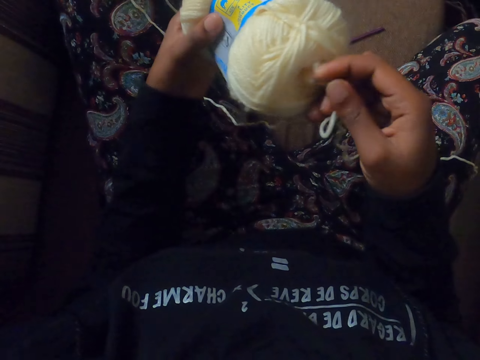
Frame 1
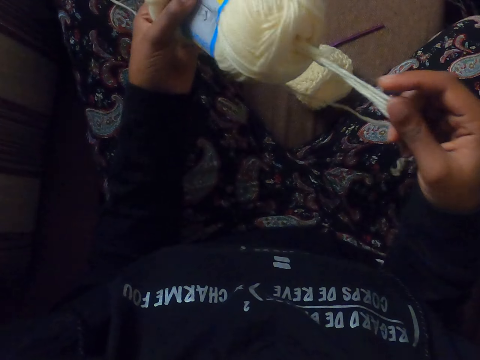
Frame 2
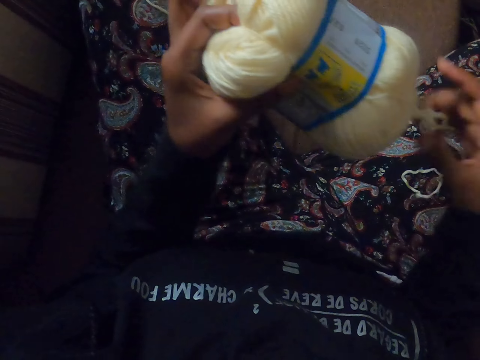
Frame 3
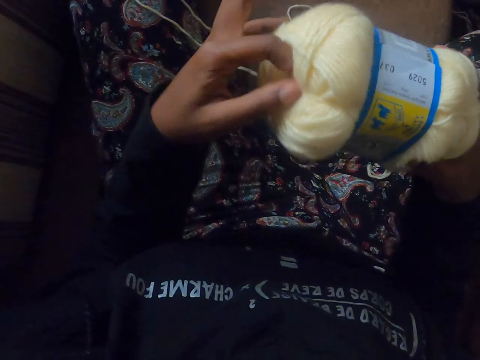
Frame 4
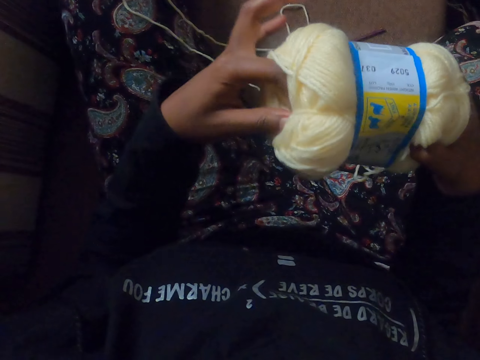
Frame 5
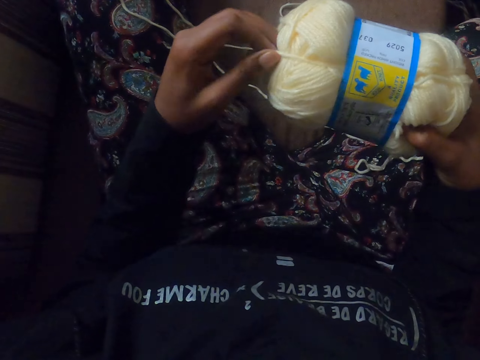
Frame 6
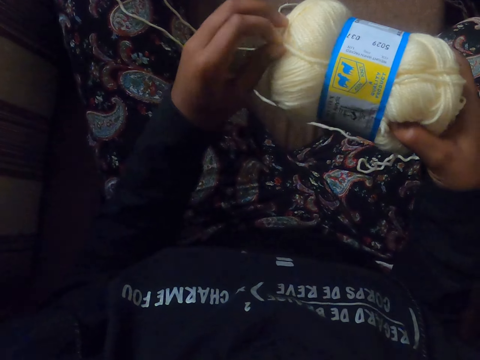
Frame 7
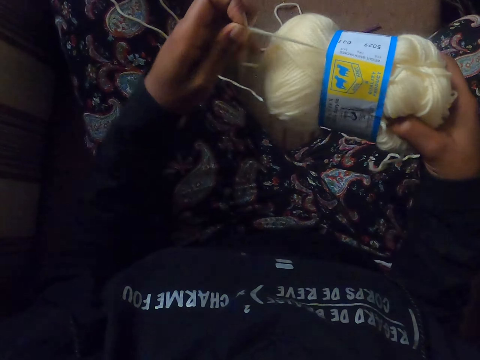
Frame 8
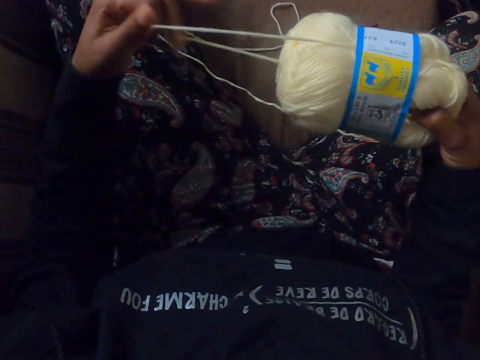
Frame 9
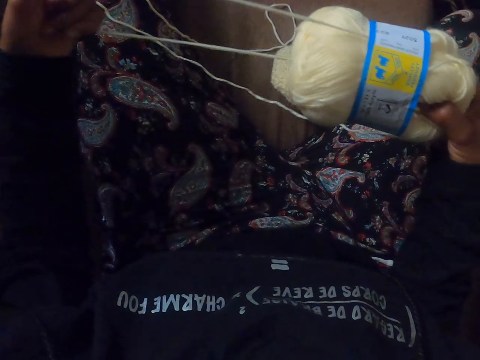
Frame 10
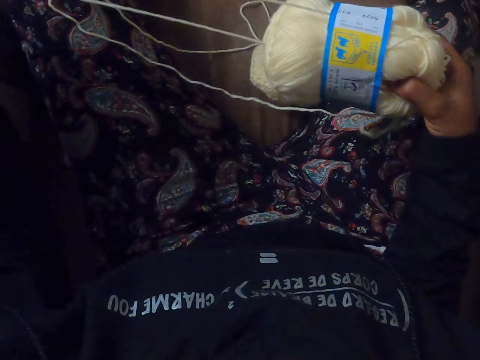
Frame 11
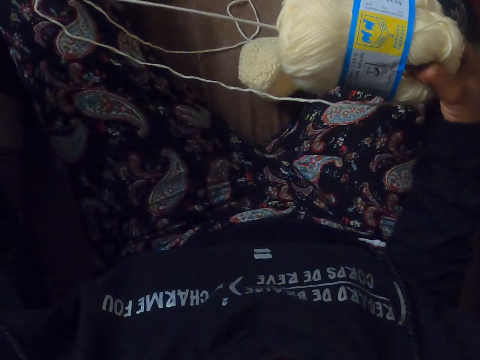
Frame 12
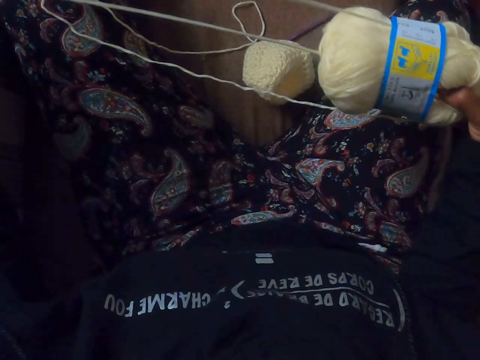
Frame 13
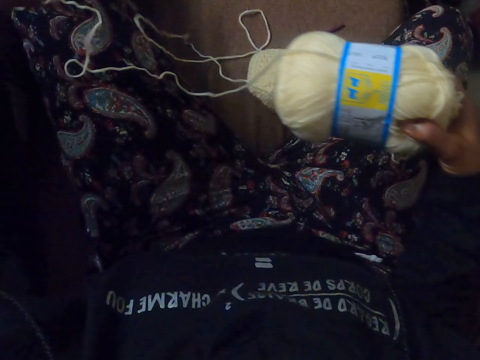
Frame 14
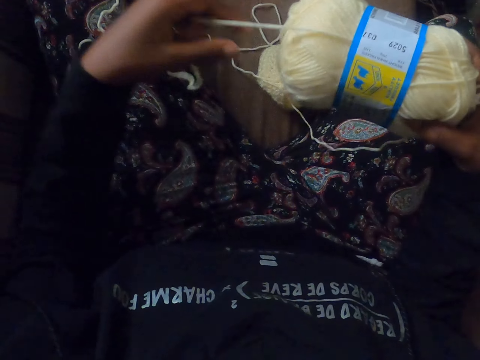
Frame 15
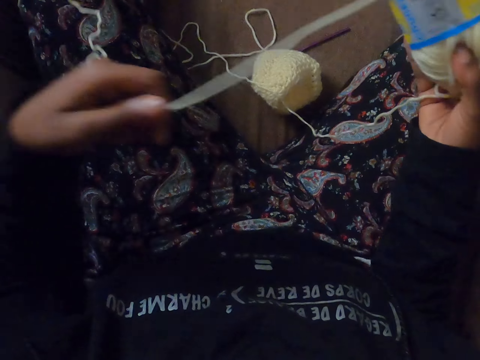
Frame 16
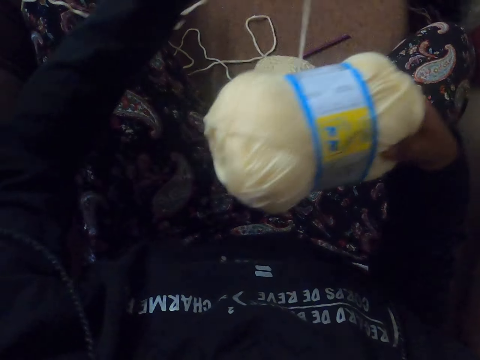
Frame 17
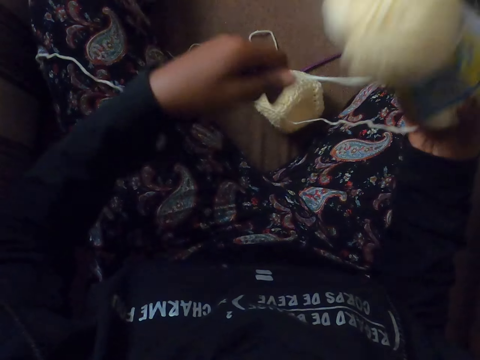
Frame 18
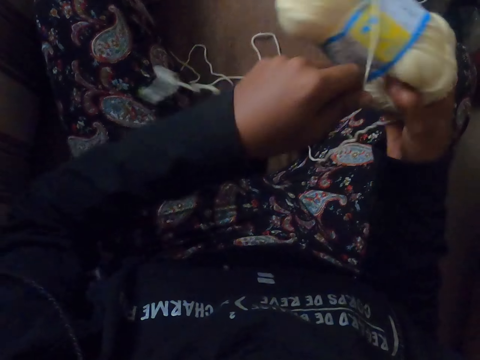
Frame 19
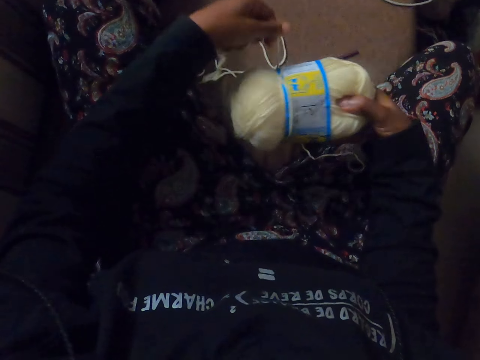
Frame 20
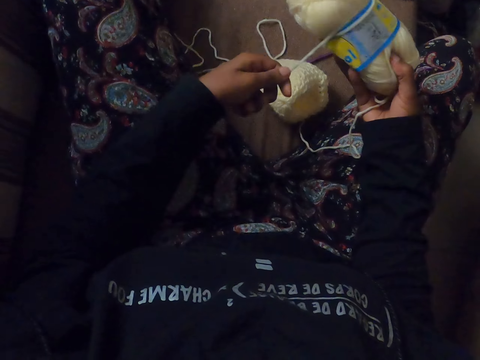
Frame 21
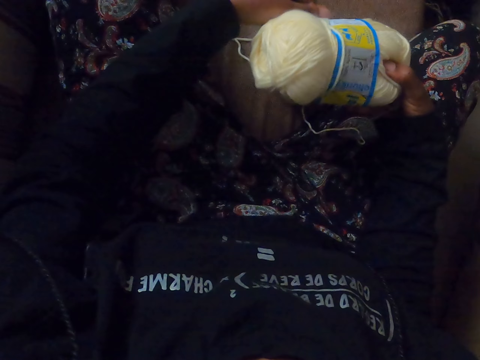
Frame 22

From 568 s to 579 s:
The camera wearer drags the wool thread with her right hand. She grabs an end of the skein of wool with her right hand. She drops a crocheted wool in her right hand. She rolls thread on the knitting fabric. She wraps the thread around the skein of wool with her left hand.

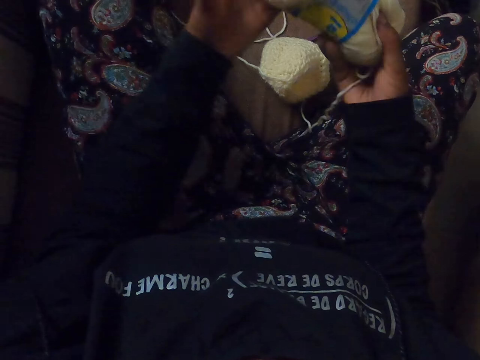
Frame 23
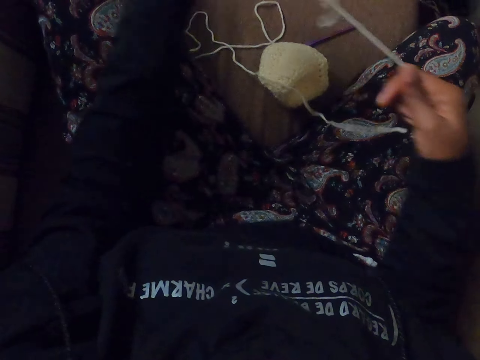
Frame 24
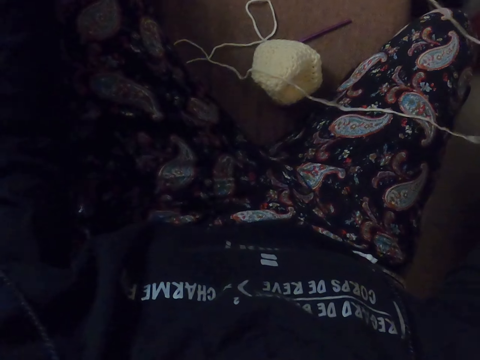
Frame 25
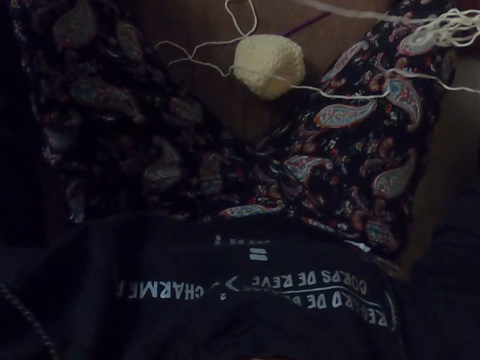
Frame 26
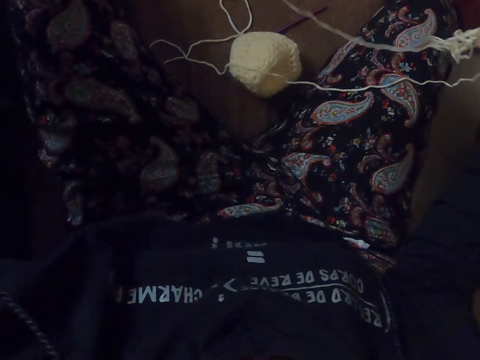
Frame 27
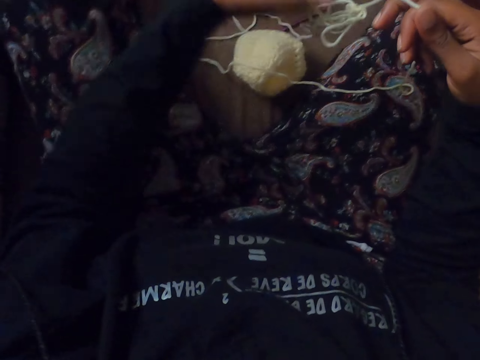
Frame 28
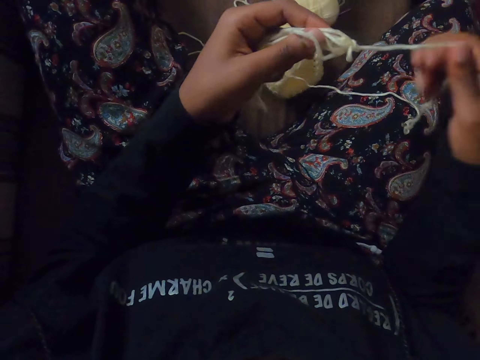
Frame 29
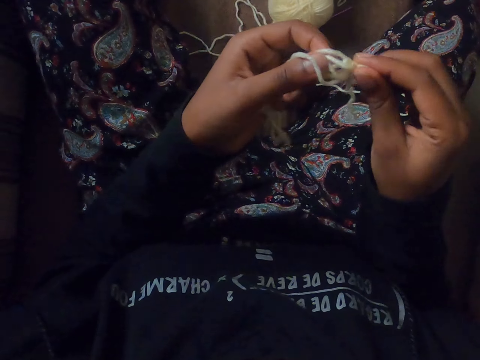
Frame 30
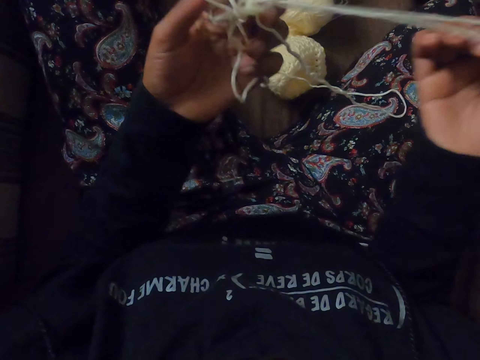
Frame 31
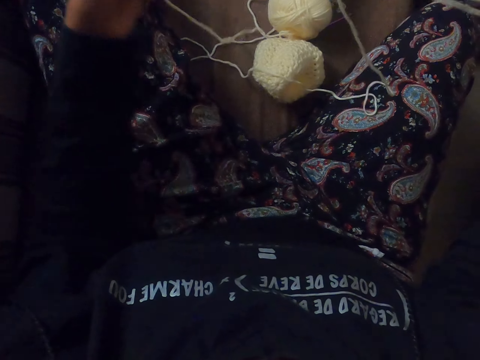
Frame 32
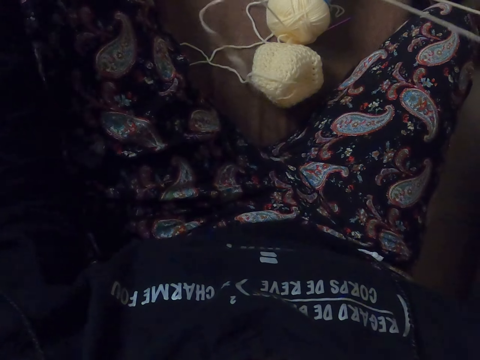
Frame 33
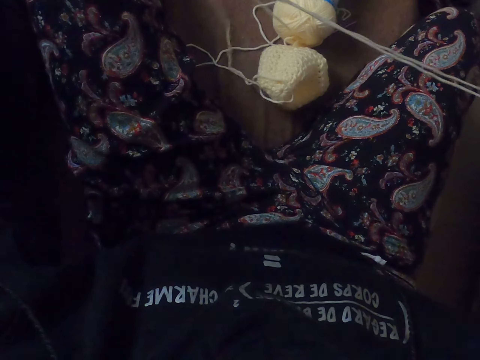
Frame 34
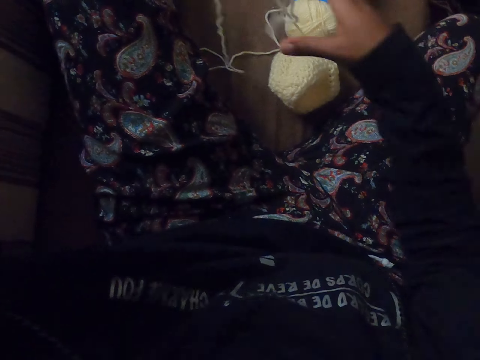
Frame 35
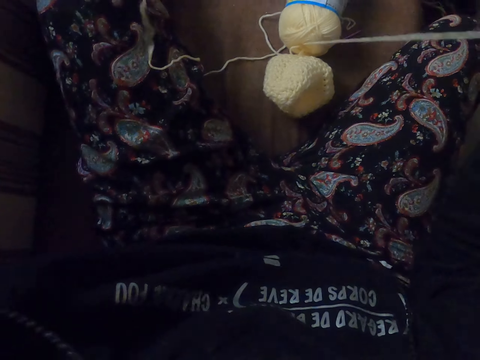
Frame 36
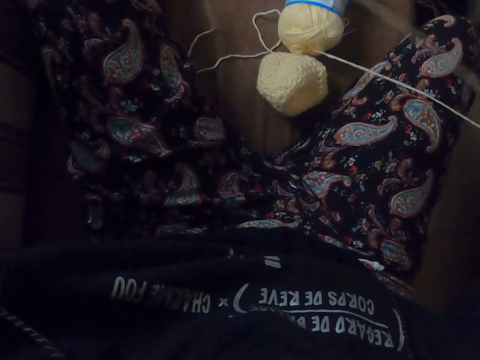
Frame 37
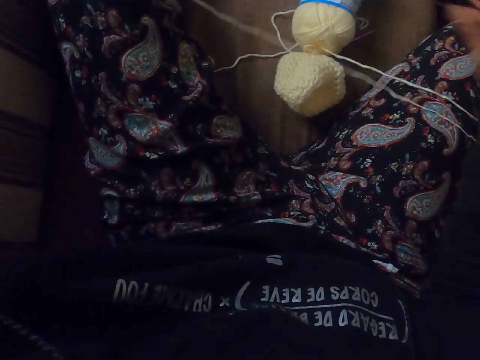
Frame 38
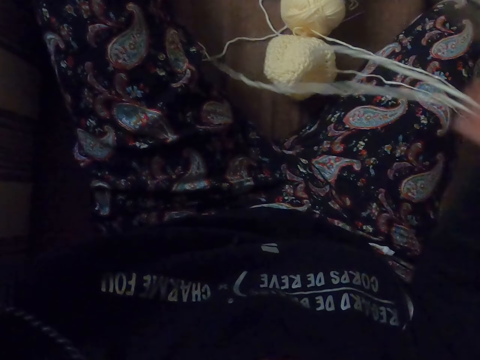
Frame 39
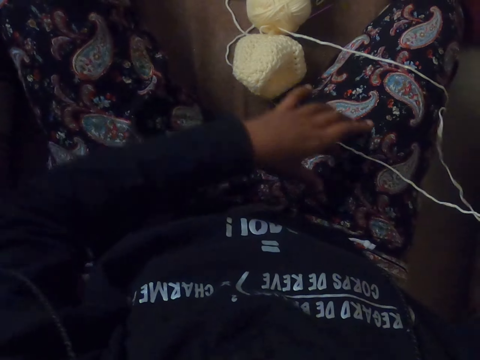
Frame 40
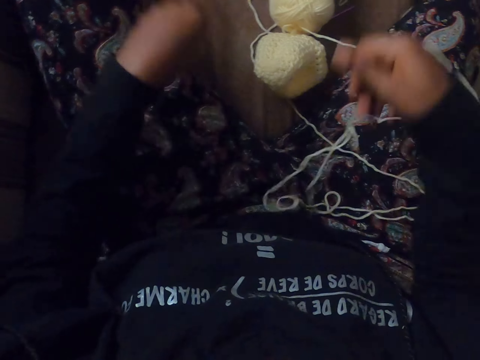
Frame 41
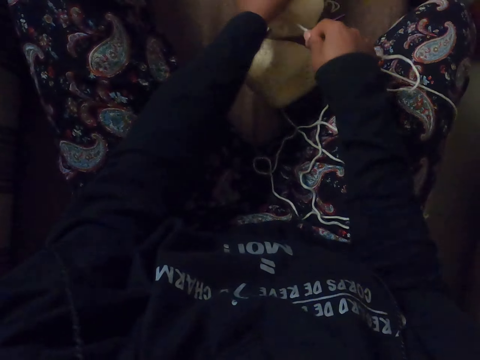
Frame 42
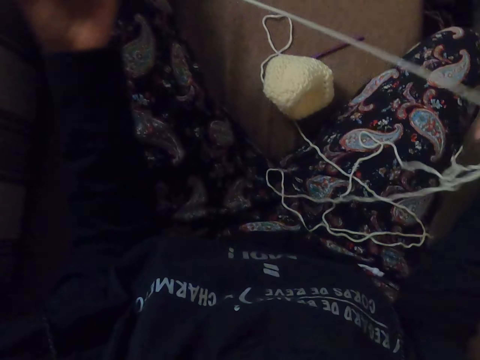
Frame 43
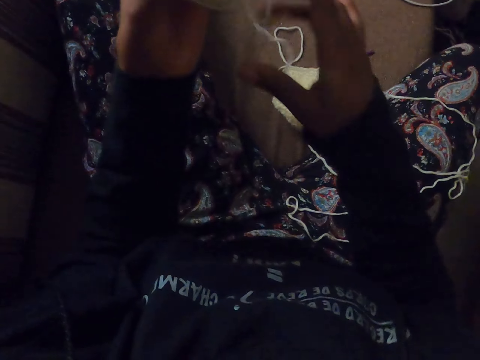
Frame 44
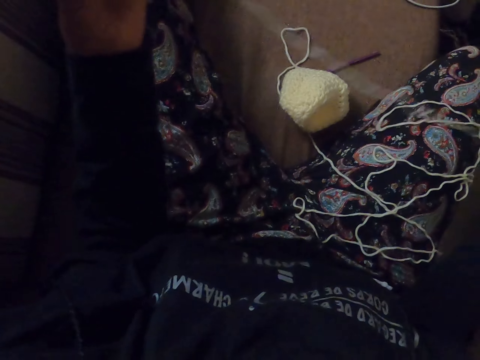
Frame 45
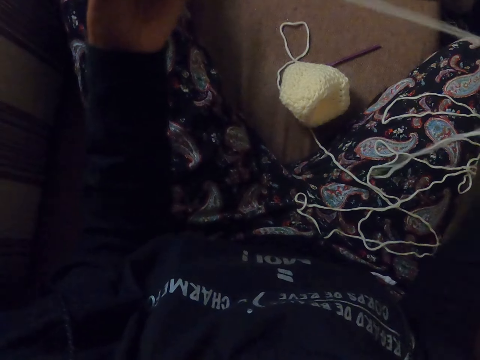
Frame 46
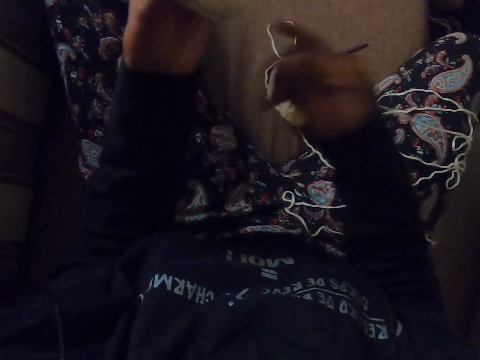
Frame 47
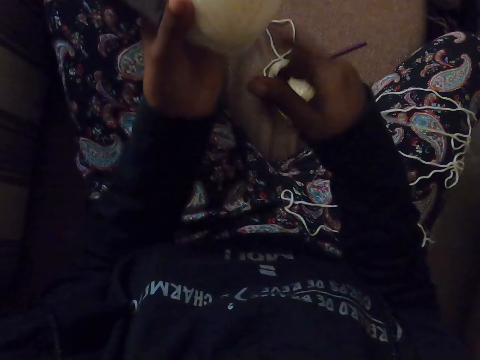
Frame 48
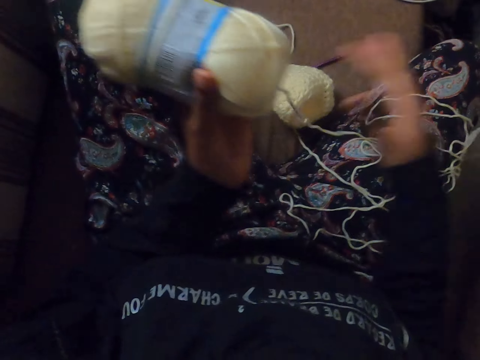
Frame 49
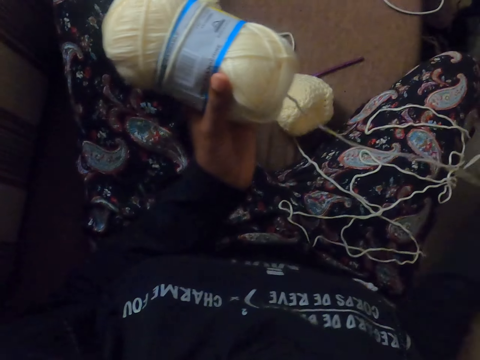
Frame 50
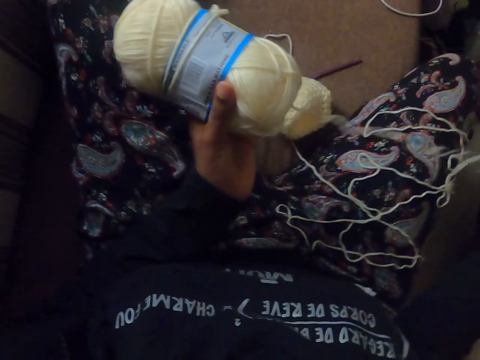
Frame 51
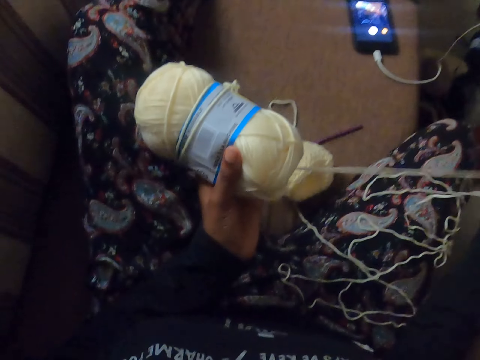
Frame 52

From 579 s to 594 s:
The camera wearer passes the skein of wool from her right hand to her left hand. She pulls a thread with her right hand. She spreads the thread. She pulls the thread with both hands. She untangles a knot with both hands. She picks the fabric. She picks the skein of wool with her left hand. She holds a thread of wool with her right hand. She pulls the fabric with her right hand while holding it with her left hand. She pulls the thread of wool in her right hand from the skein of wool.
